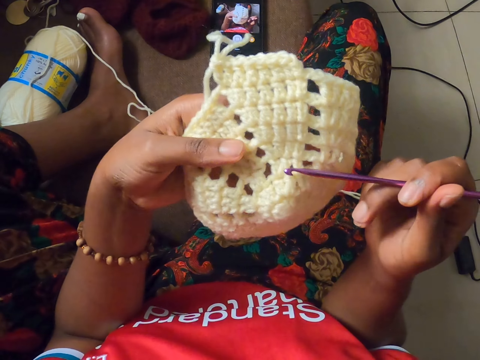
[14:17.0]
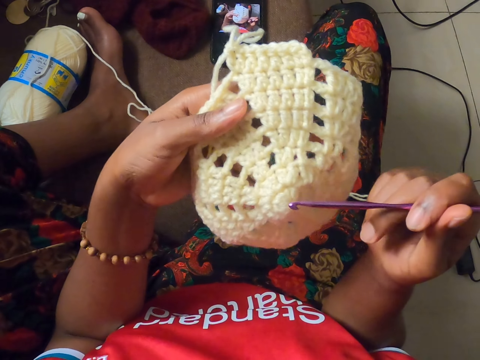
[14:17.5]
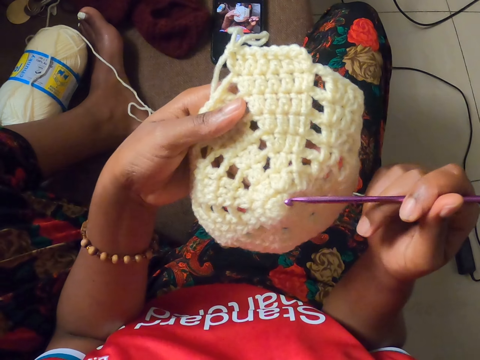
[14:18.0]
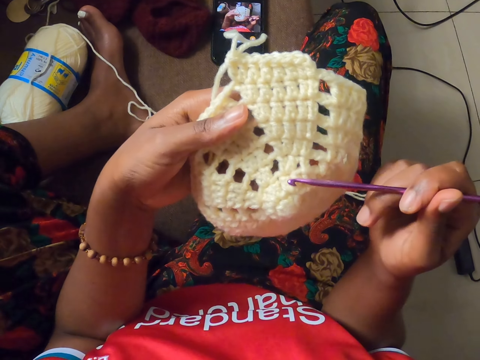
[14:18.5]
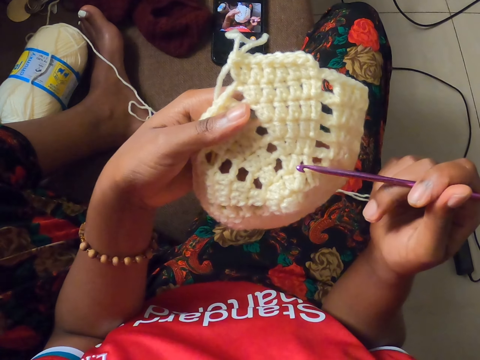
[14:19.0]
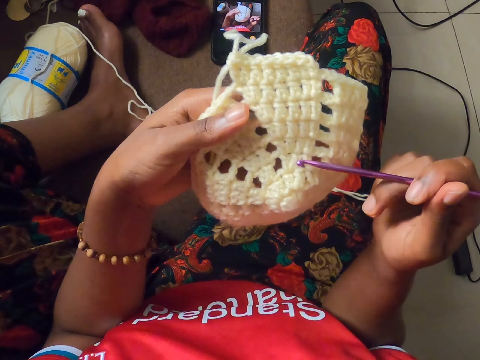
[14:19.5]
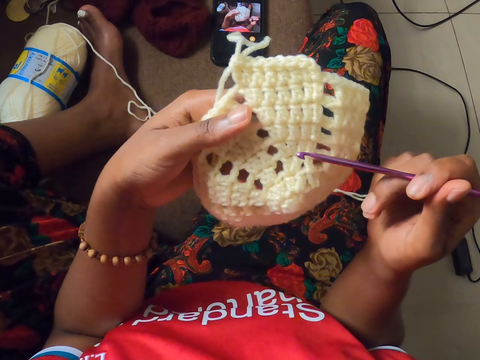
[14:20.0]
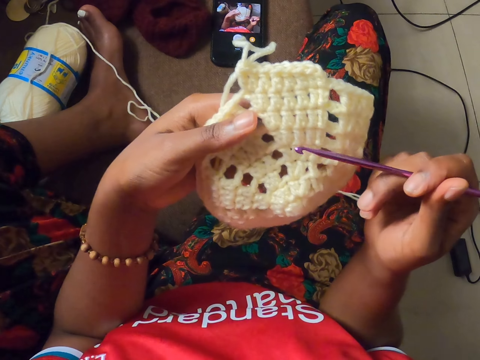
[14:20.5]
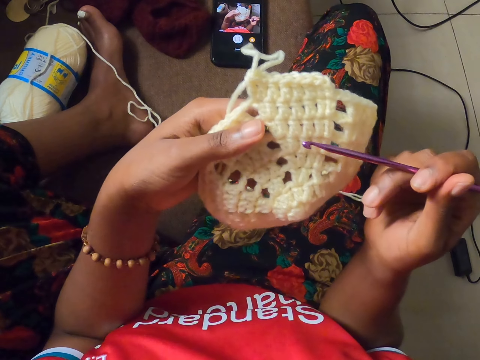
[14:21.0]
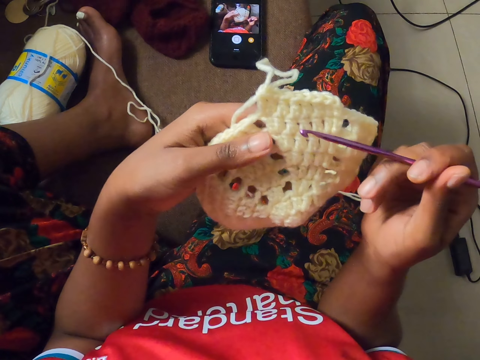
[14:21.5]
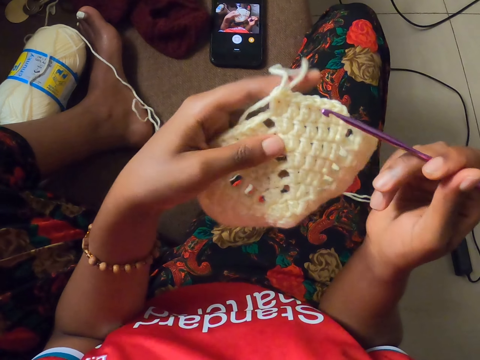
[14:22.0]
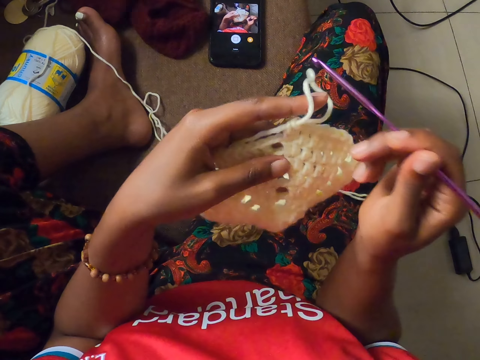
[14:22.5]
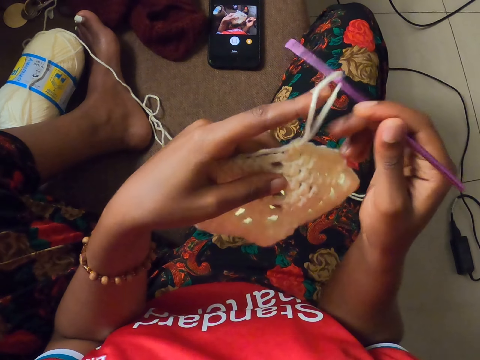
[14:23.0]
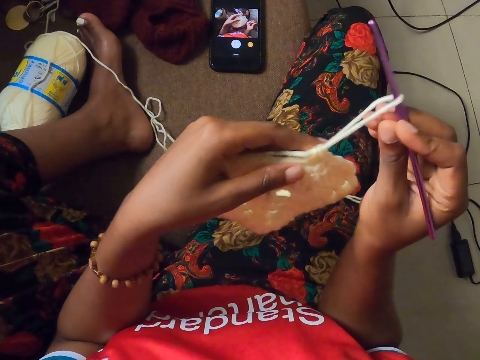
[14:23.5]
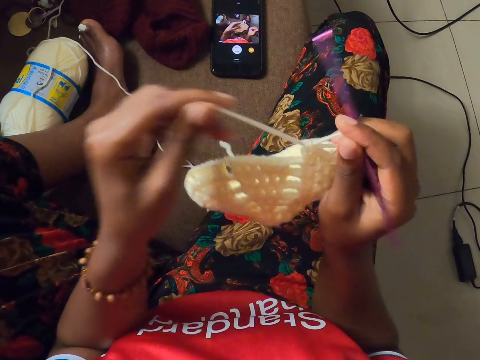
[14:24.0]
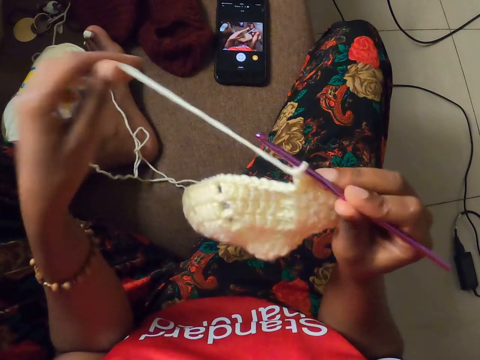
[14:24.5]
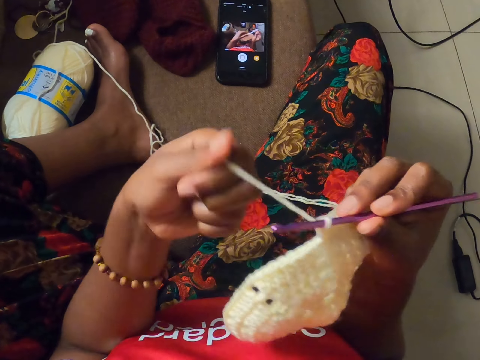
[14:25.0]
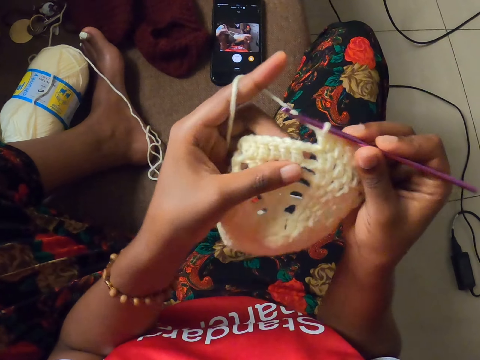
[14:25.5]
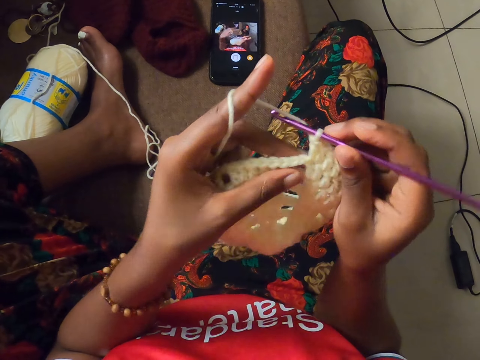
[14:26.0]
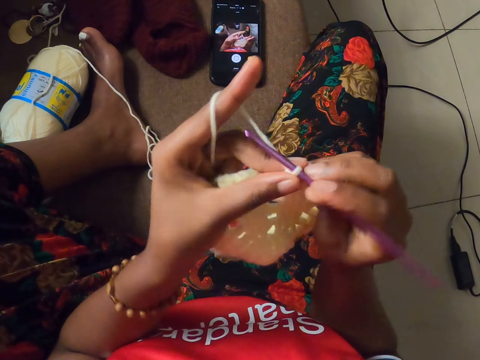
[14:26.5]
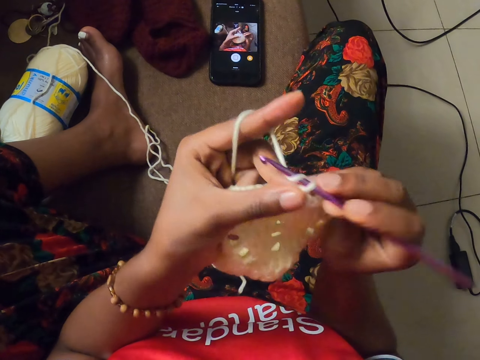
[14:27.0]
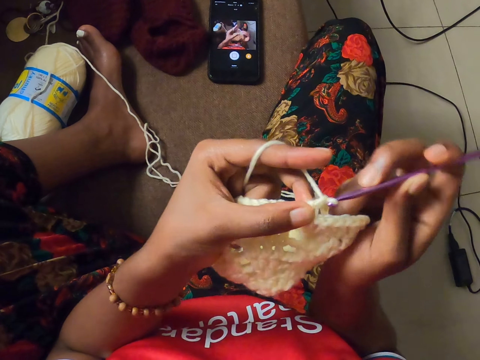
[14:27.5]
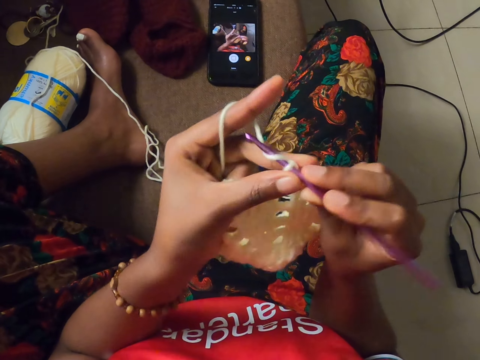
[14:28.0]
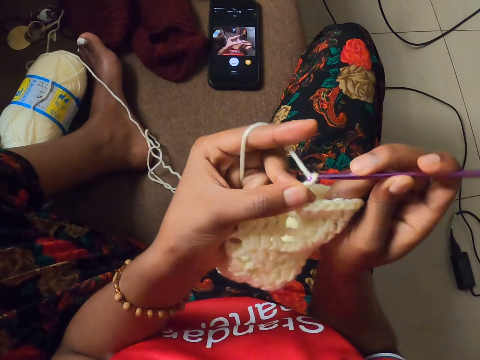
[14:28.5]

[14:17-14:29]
The camera wearer puts the crochet hook into the craft with her right hand. She crochets the craft with the crochet hook in her right hand.

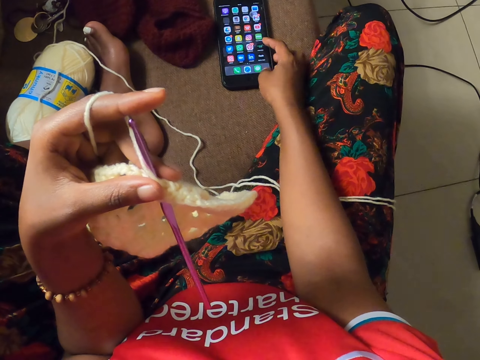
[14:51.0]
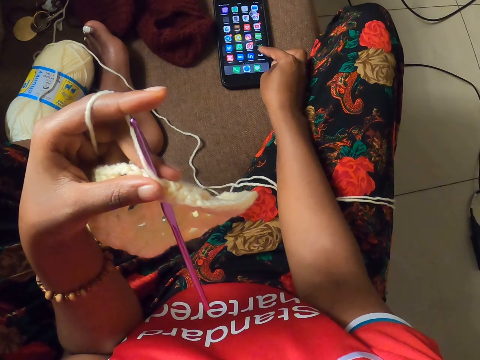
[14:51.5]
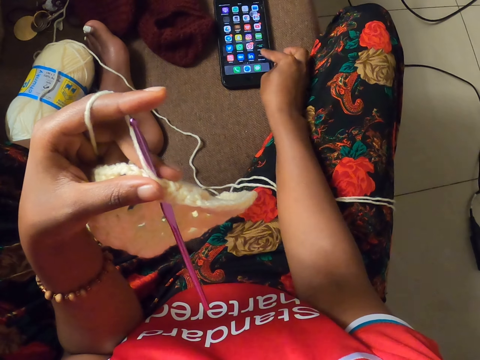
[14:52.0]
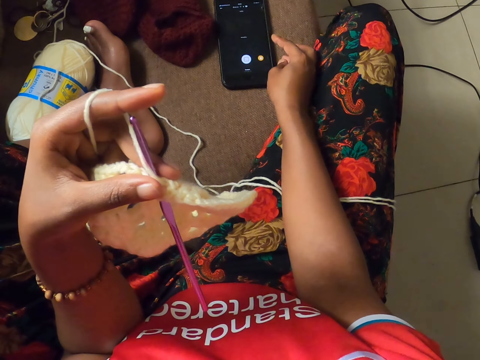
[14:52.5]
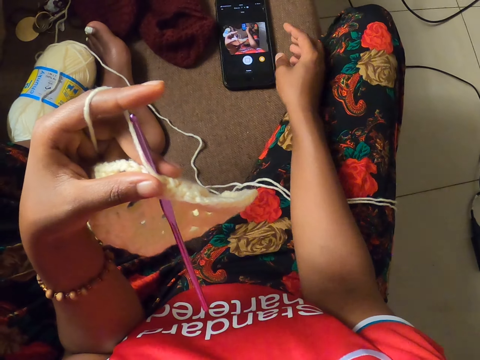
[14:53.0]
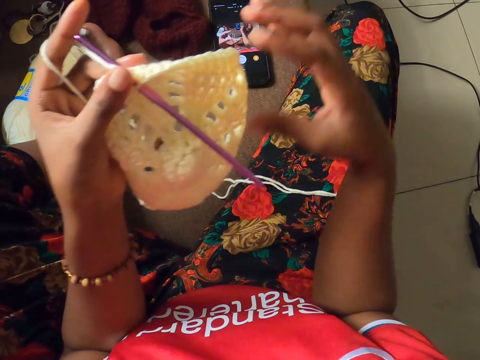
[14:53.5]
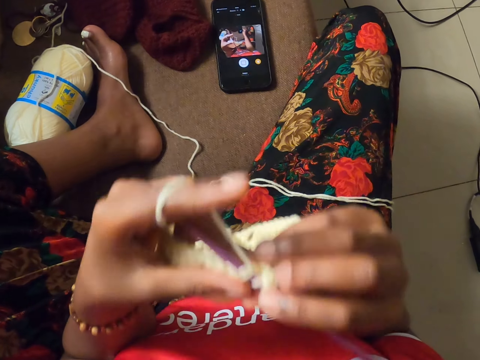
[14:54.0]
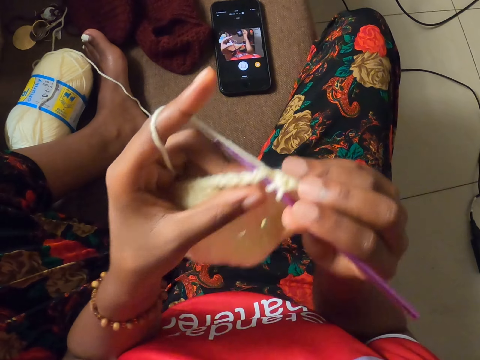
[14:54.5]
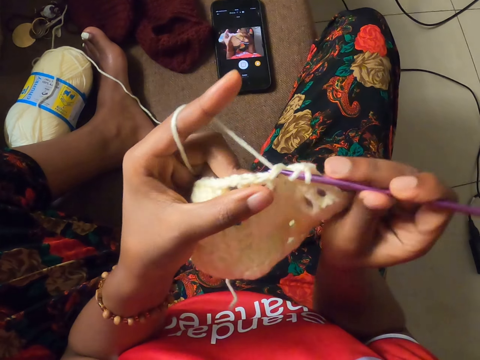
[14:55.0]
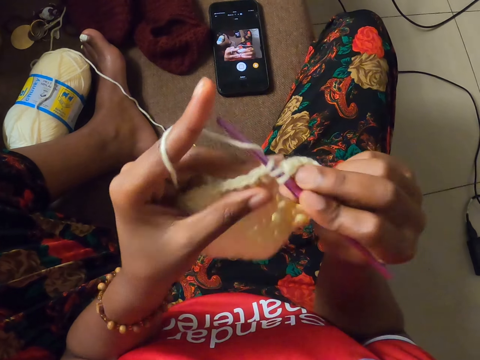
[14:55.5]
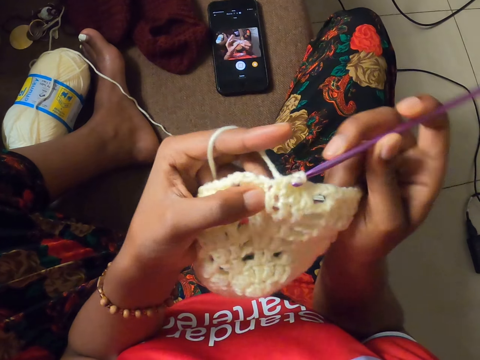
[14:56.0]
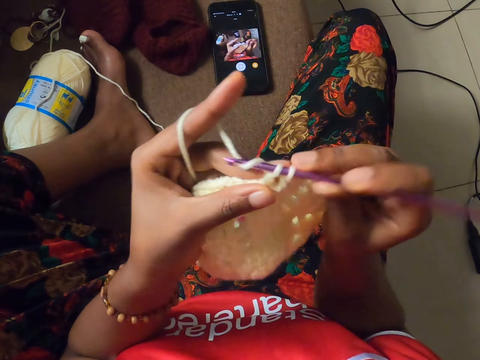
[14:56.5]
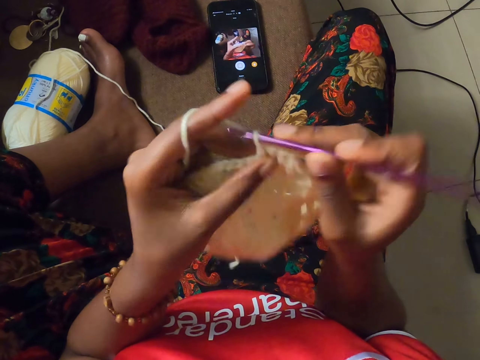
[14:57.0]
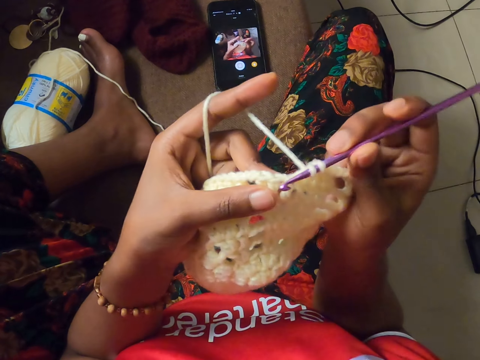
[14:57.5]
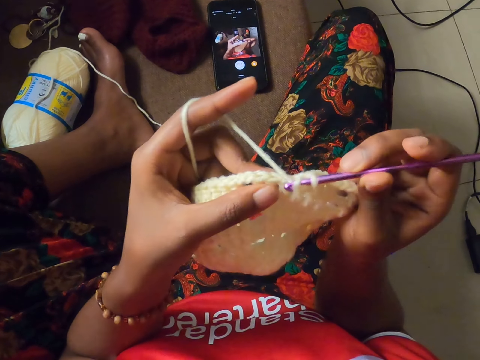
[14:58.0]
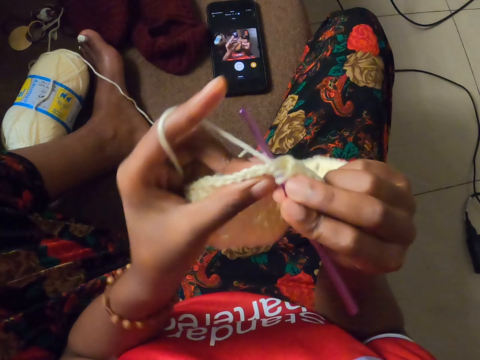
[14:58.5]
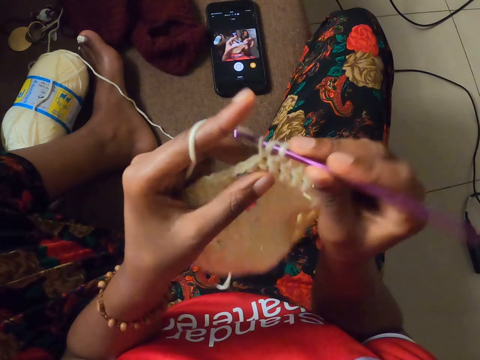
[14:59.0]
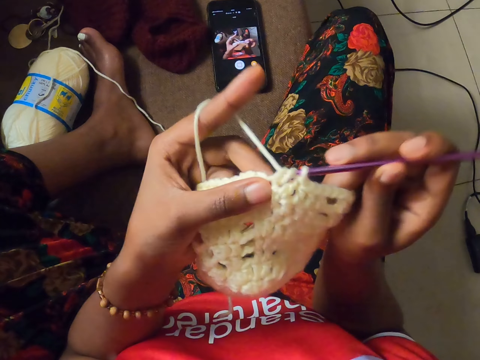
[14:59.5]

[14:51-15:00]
The camera wearer holds the crochet hook from her left hand with her right hand. She continues to crochet.

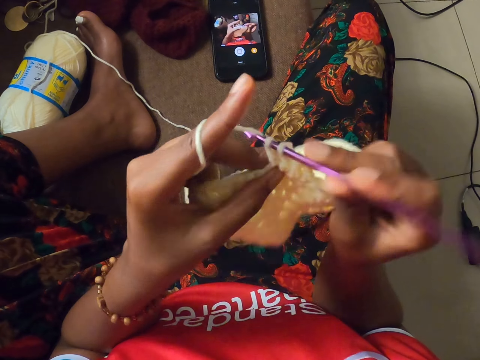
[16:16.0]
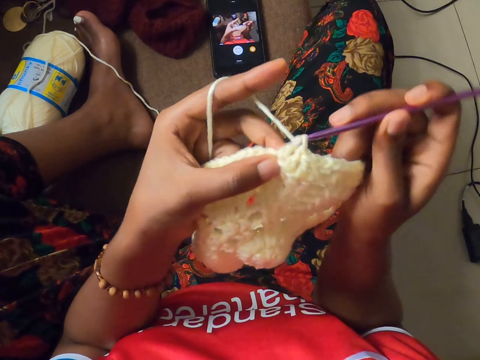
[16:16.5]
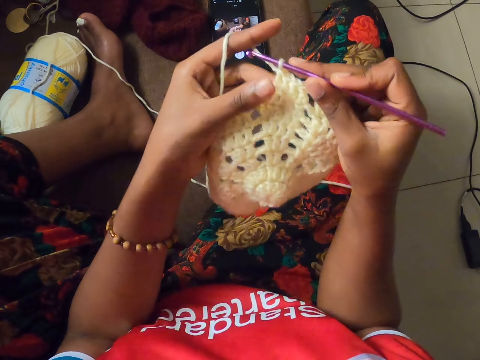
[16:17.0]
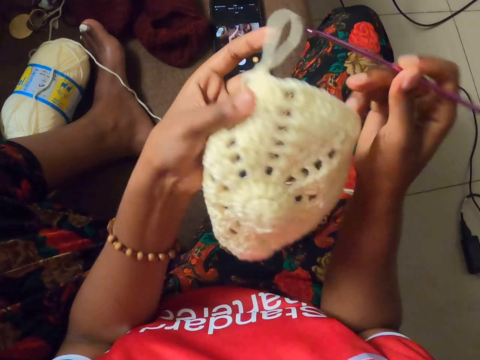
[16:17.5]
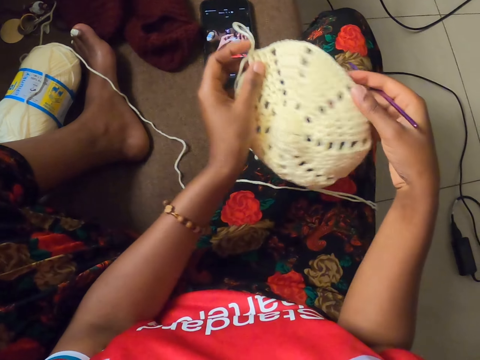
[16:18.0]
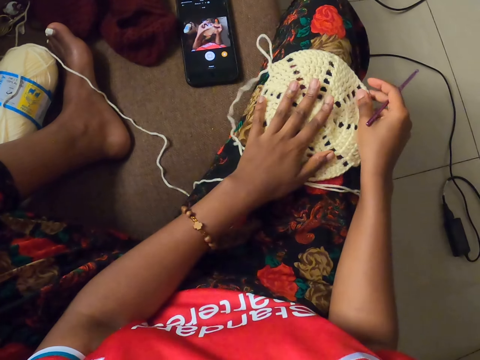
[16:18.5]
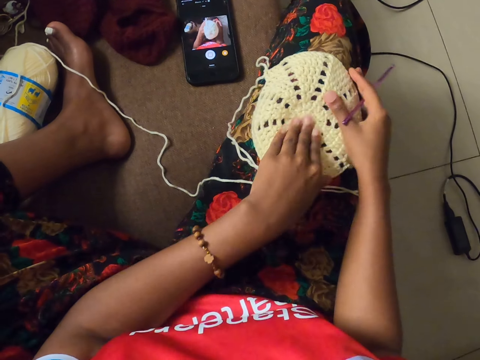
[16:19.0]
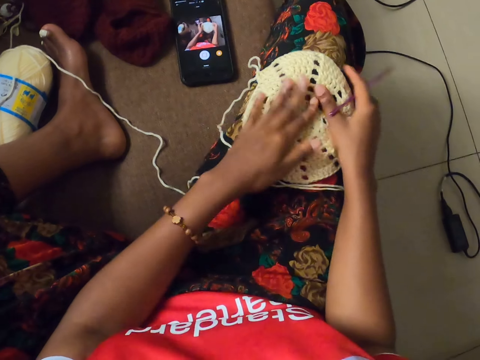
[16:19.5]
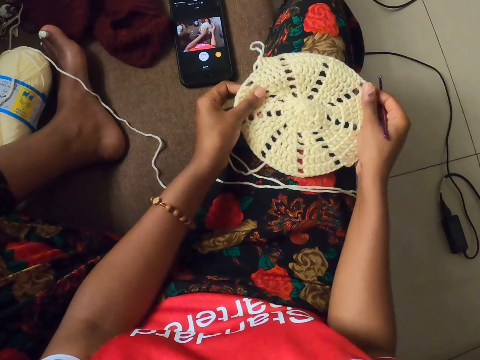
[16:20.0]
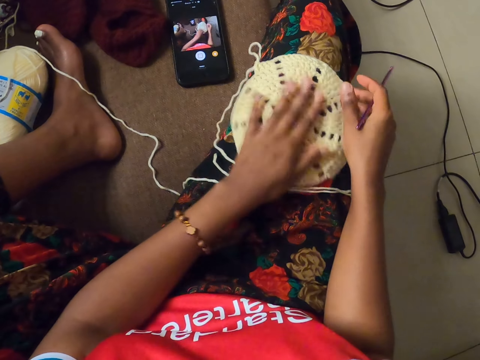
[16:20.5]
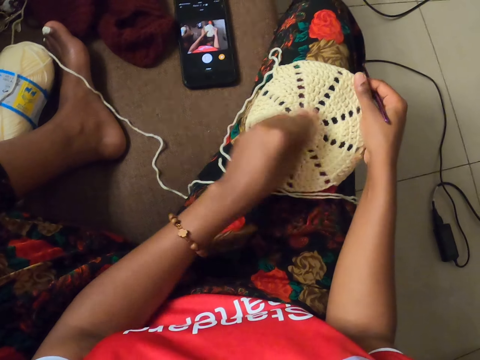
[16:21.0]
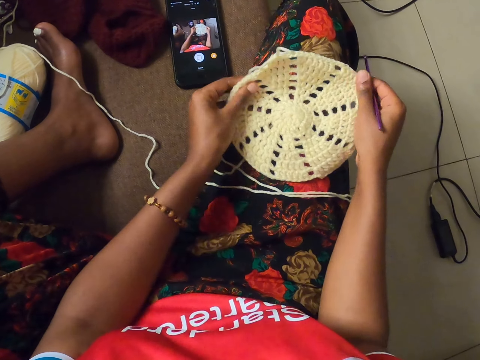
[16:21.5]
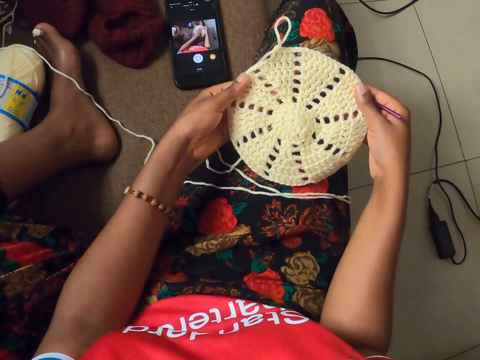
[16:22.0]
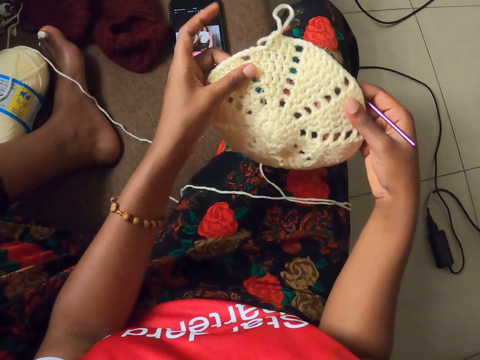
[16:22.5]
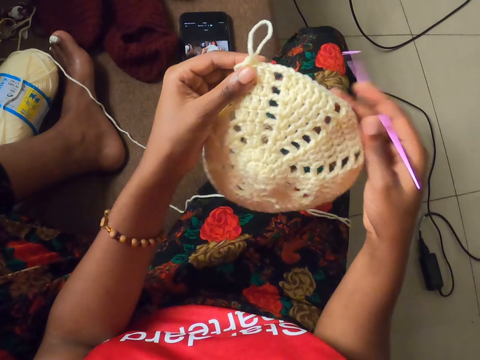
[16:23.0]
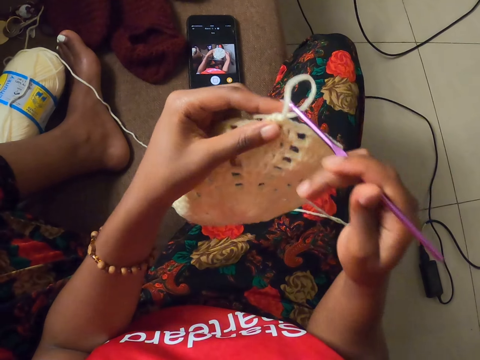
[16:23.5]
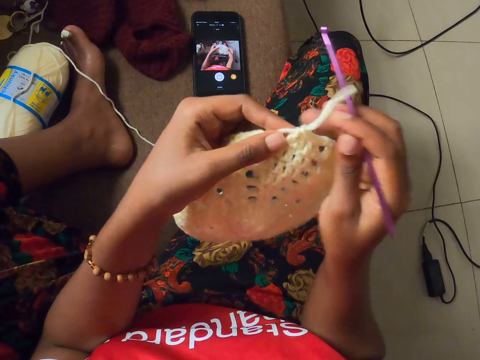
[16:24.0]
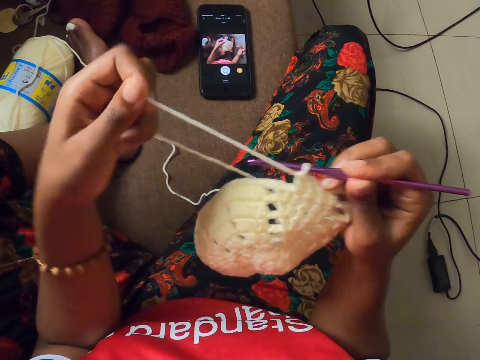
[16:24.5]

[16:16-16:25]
The camera wearer removes the crochet hook from the craft with her right hand. She stops crocheting and stretches it on her lap. She puts the craft on her lap with her hands. She adjusts the craft on her lap with her hands. She picks the craft from her lap with her hands. She puts the crochet hook into the craft with her right hand. She continues to crochet.
